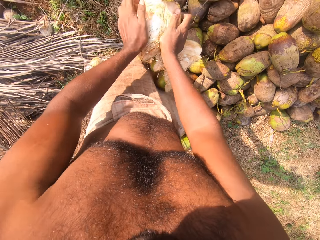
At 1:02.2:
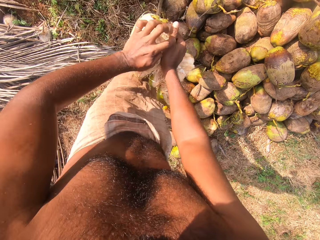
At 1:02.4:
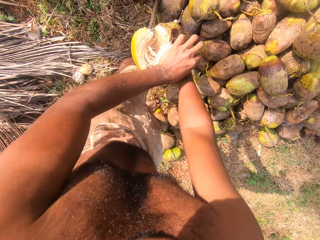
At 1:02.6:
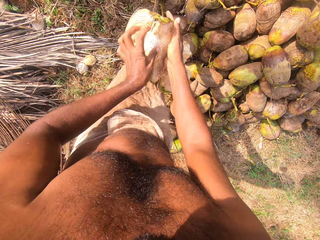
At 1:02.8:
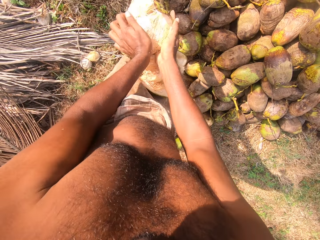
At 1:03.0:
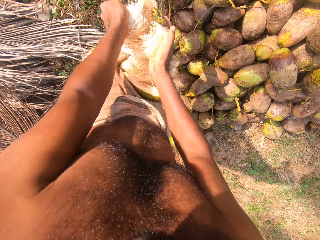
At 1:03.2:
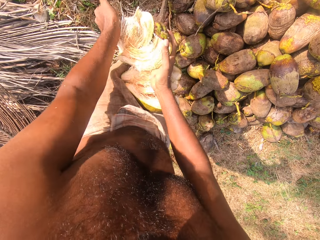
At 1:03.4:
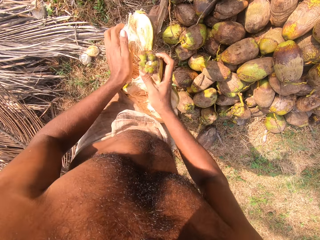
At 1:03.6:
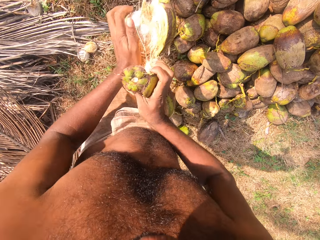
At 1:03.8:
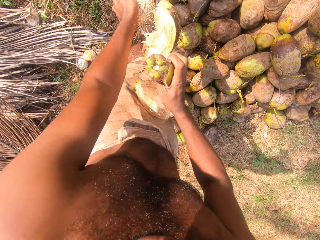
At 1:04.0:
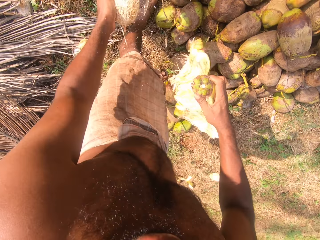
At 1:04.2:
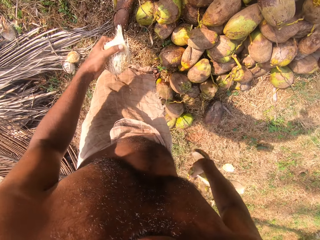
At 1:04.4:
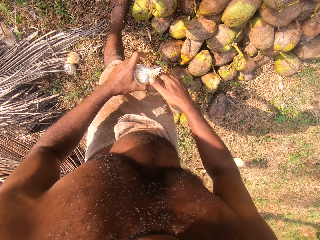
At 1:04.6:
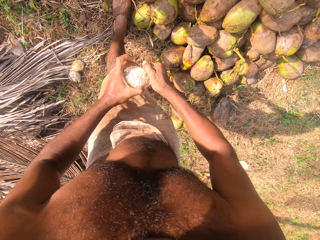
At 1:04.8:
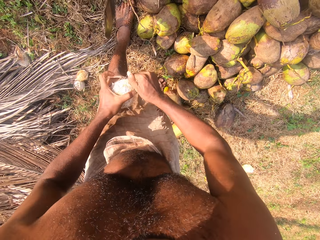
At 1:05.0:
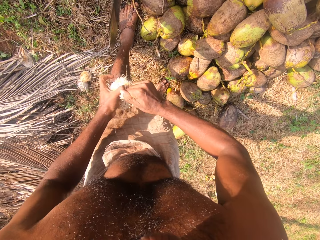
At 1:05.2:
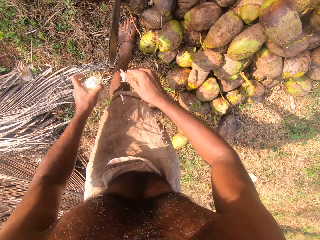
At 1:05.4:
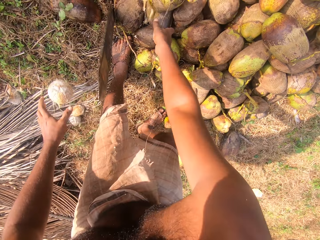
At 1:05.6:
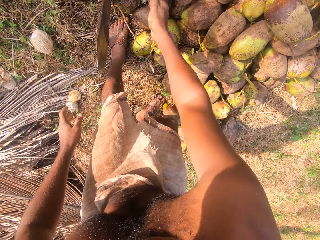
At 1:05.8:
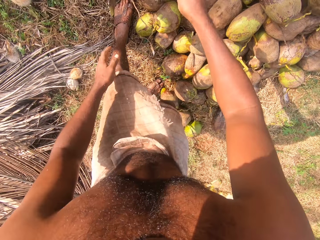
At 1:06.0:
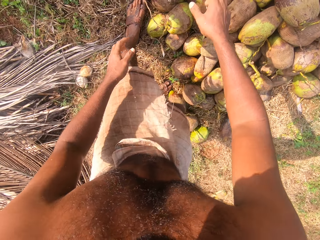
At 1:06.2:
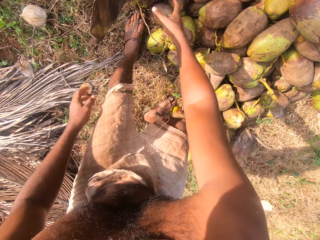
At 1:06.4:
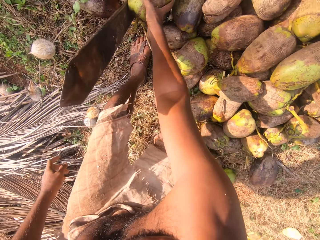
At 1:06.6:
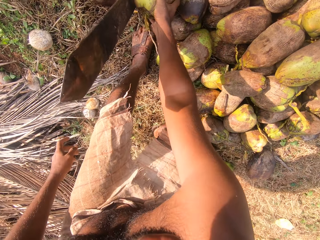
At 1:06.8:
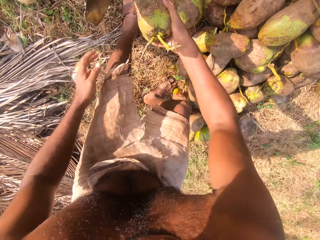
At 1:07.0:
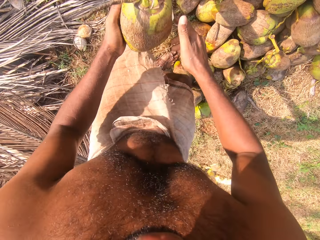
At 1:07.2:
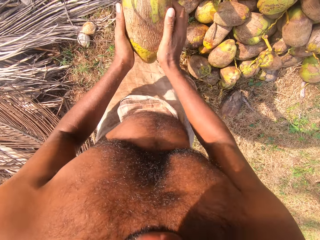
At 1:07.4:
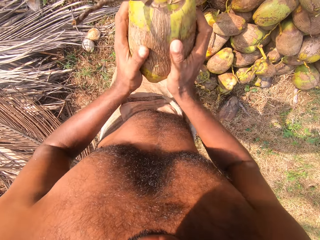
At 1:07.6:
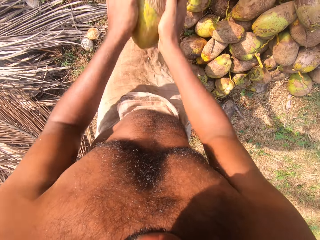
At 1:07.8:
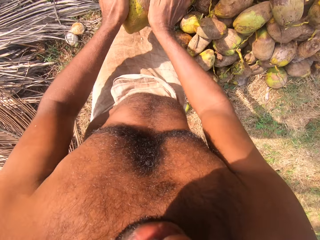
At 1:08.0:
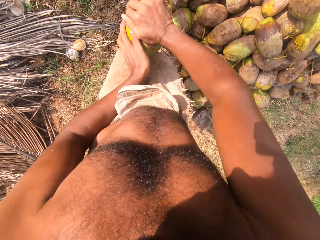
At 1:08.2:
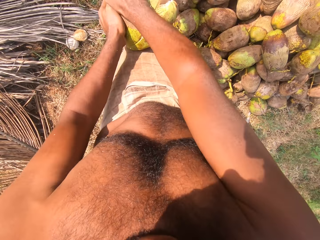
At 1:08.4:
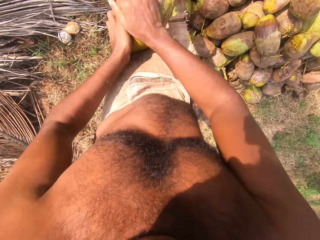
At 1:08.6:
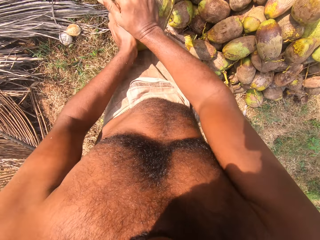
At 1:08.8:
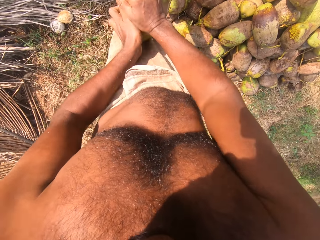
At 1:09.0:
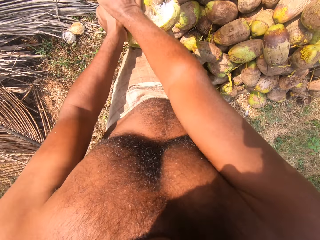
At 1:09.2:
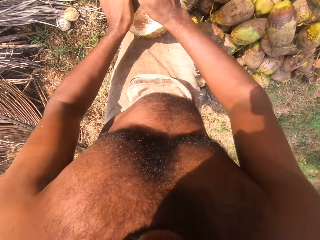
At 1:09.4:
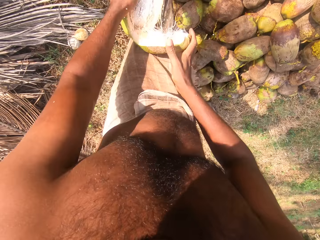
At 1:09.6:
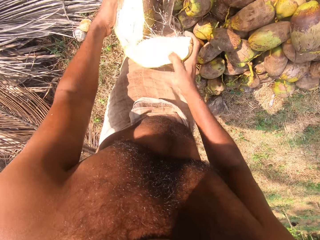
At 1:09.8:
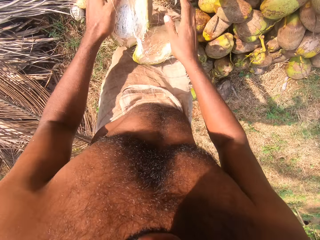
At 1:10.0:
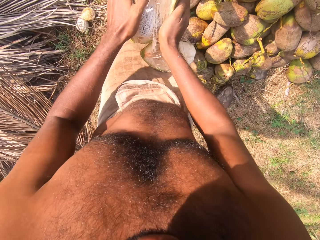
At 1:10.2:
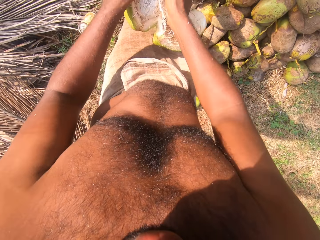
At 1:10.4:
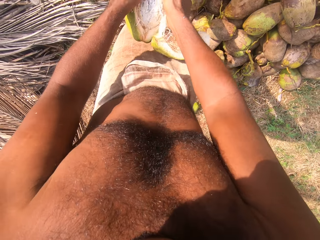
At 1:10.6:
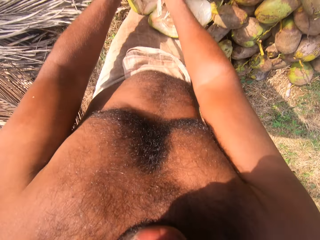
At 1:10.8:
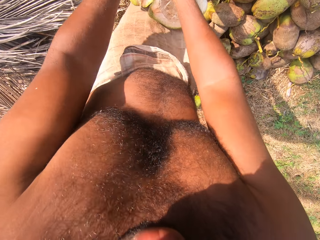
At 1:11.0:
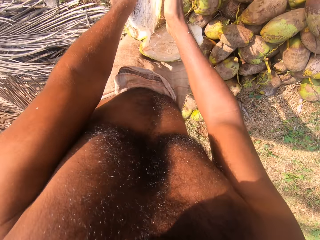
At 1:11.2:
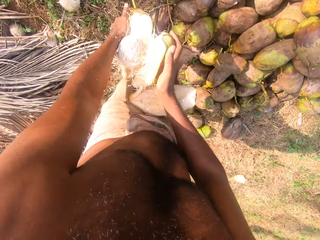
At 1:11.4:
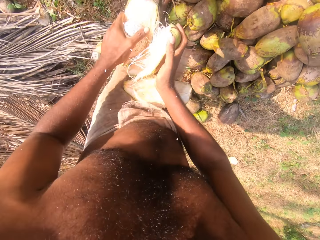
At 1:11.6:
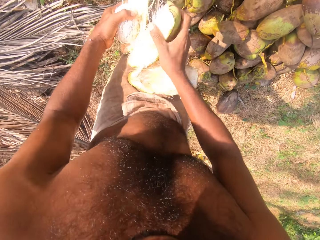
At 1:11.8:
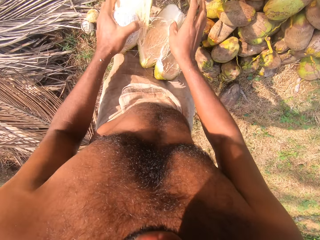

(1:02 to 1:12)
The camera wearer drops the coconut husk on the ground with his right hand. He removes the coconut husk from the coconut in his left hand with his right hand. He drops the coconut on the ground with his left hand. He picks up a coconut fruit from the ground with his right hand. He holds the coconut fruit with both hands. He removes the coconut husk from the coconut on the cutlass on the ground with both hands.

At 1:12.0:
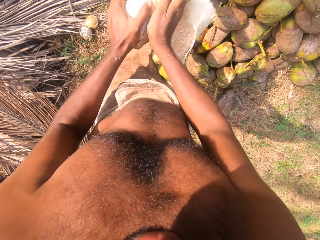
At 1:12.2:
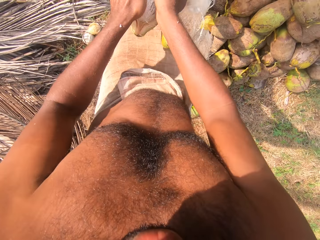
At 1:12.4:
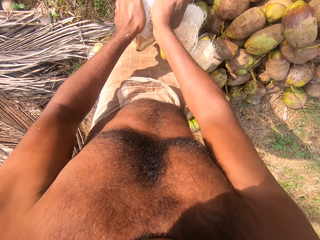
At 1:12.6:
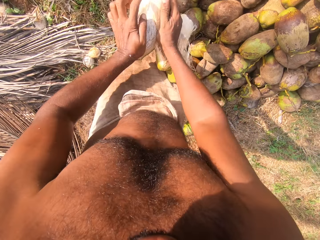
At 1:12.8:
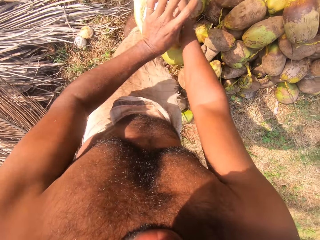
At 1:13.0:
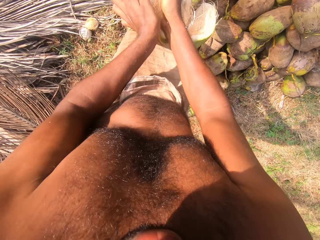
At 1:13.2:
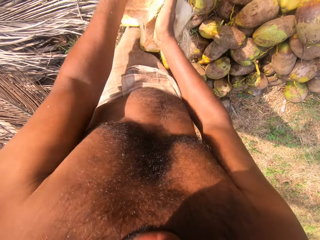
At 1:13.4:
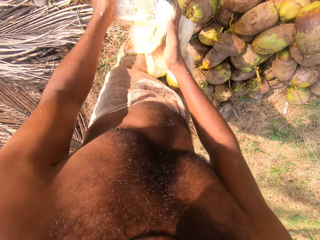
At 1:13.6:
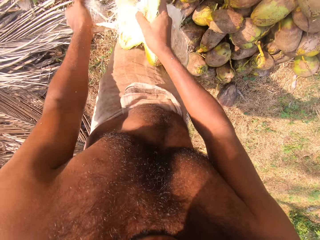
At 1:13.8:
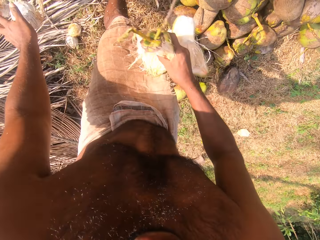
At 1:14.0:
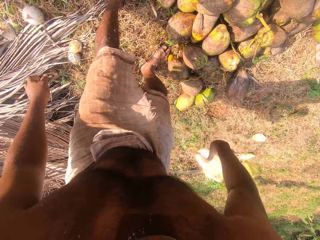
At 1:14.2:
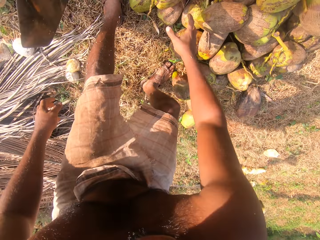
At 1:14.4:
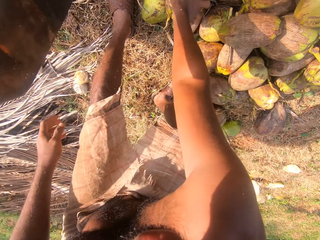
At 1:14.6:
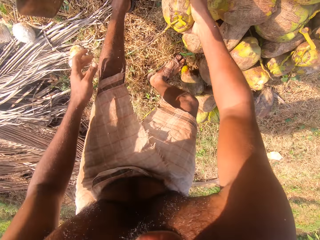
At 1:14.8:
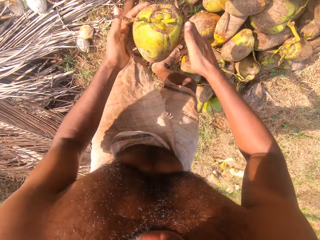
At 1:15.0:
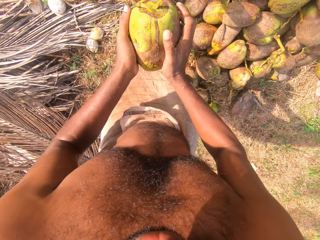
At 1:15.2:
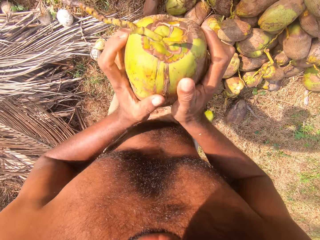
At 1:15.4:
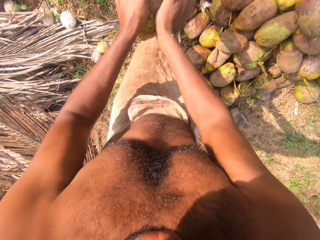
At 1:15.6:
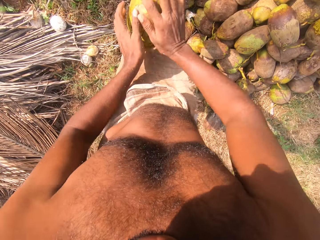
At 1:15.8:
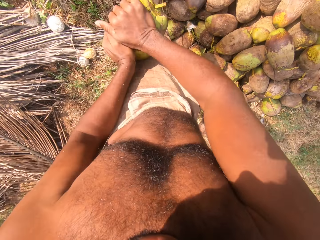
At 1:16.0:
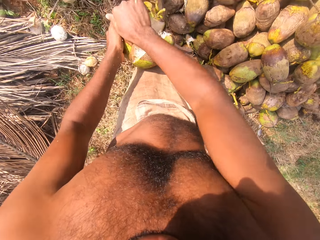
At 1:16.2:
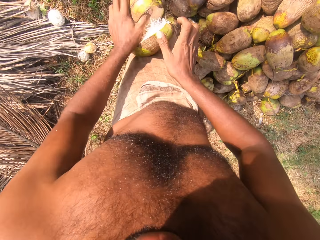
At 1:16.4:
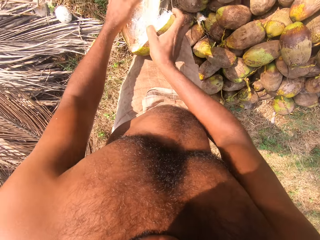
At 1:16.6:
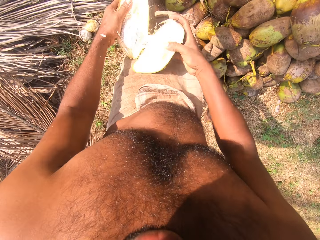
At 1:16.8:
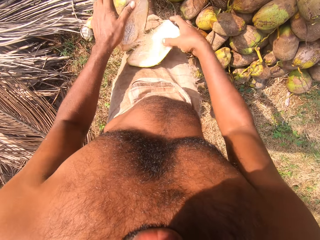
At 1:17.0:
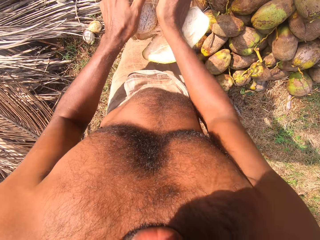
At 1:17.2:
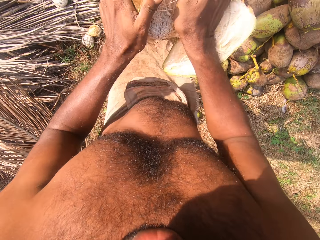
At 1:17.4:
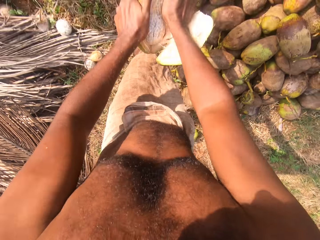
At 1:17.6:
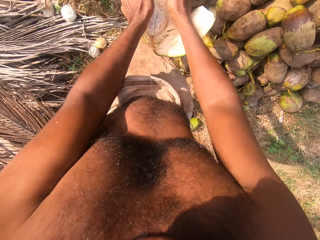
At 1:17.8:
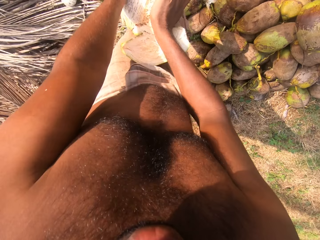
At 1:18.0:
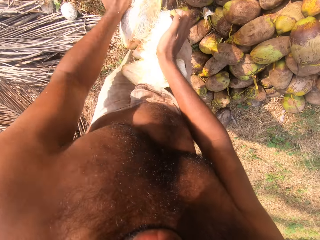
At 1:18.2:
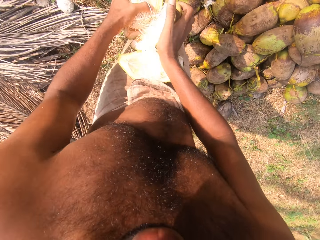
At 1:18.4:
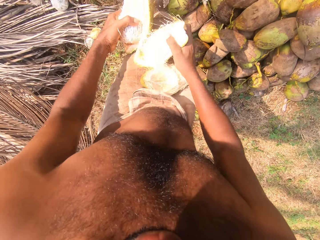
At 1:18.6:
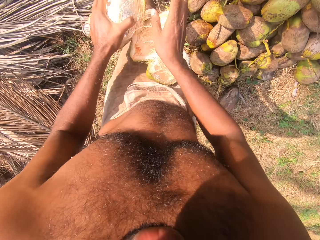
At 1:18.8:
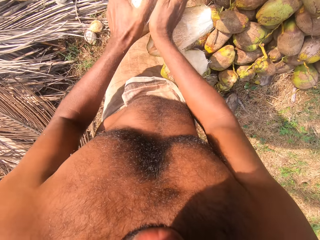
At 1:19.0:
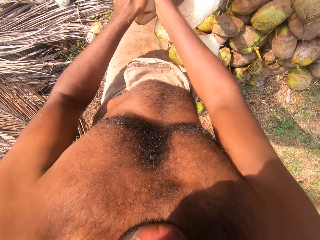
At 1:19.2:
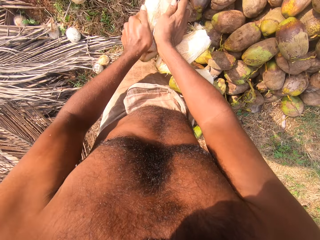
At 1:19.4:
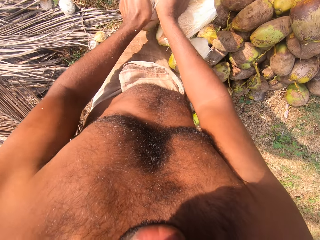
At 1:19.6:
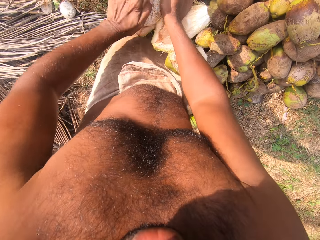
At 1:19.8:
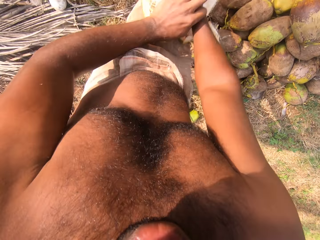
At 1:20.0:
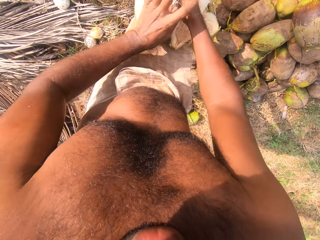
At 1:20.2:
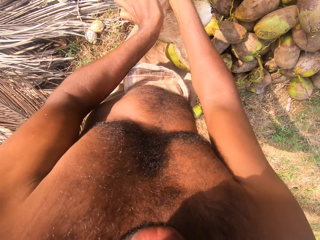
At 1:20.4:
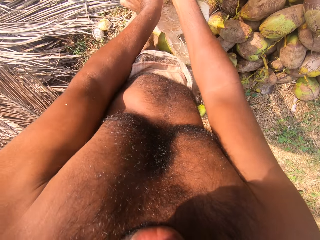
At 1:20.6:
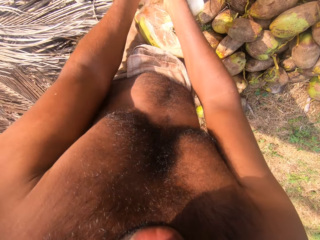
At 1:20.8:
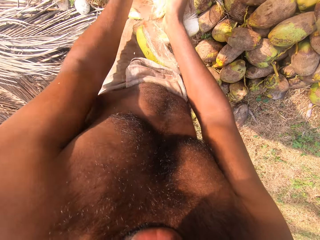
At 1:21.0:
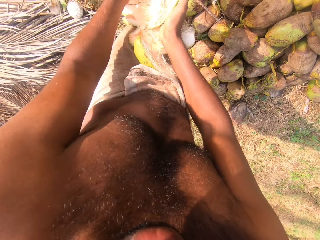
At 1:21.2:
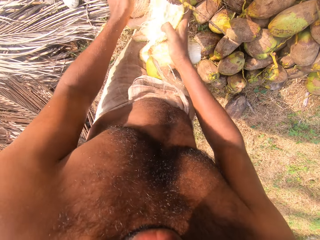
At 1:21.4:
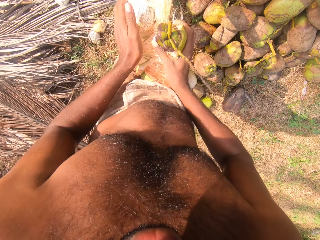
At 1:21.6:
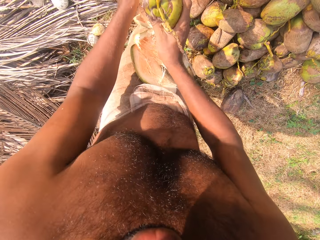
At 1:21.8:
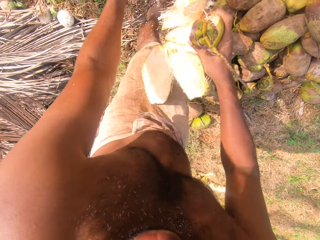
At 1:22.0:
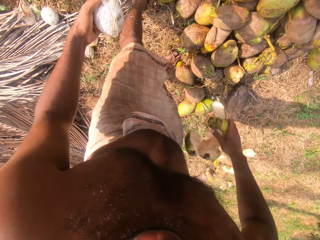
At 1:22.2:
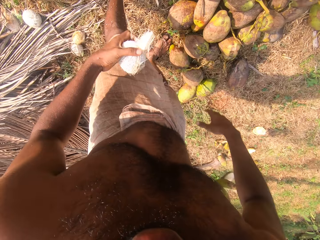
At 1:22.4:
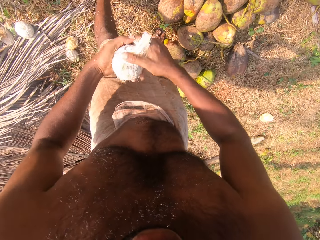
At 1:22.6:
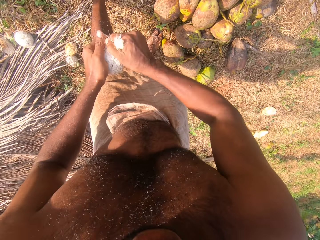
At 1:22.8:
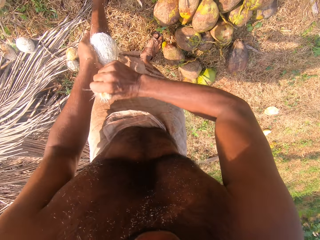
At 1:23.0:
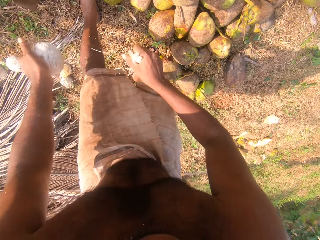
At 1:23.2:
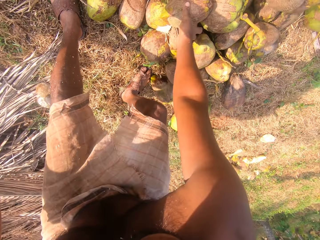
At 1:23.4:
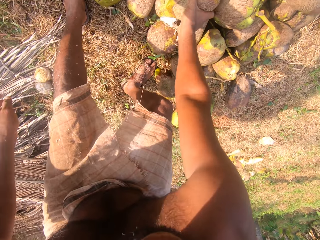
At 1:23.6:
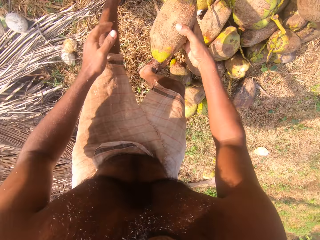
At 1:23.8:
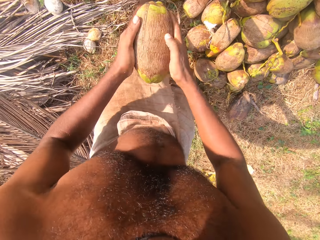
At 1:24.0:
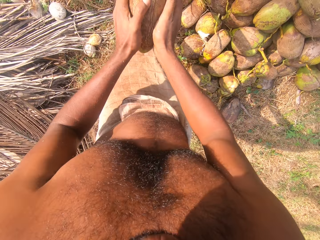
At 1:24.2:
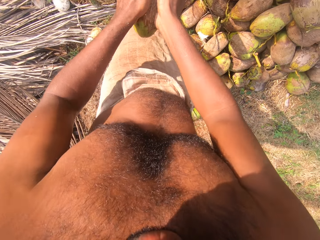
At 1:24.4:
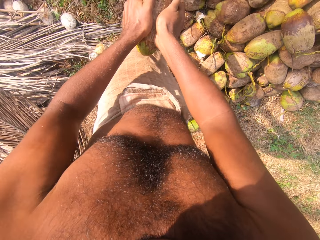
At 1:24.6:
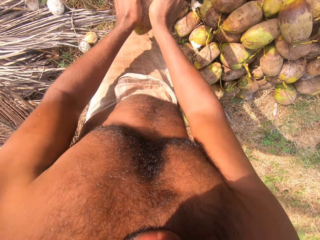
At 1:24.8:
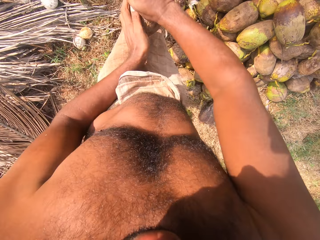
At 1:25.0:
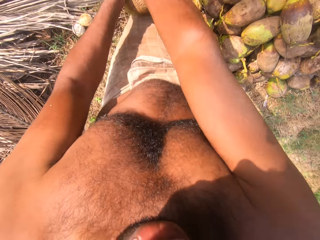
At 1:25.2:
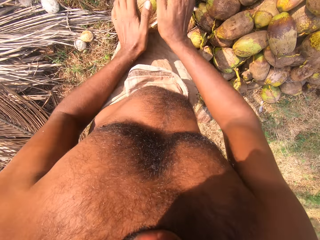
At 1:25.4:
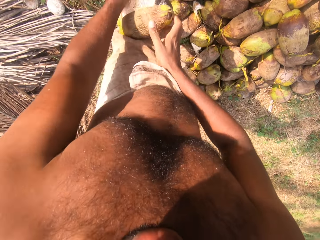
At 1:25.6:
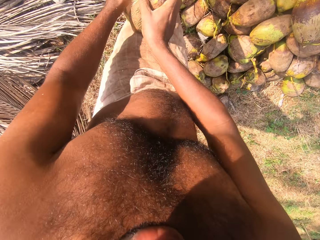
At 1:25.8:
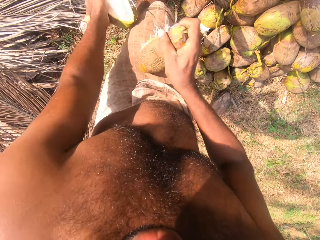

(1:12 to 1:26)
The camera wearer drops the coconut on the ground with his left hand. He drops the coconut husk on the ground with his right hand. He picks up a coconut fruit from the ground with his right hand. He holds the coconut fruit with both hands. He removes the coconut husk from the coconut on the cutlass on the ground with both hands. He drops the coconut husk on the ground with his right hand. He removes the coconut husk from the coconut in his left hand with his right hand. He drops the coconut husk on the ground with his right hand. He drops the coconut on the ground with his left hand. He picks up a coconut fruit from the ground with his right hand. He holds the coconut fruit with both hands. He removes the coconut husk from the coconut on the cutlass on the ground with both hands.
